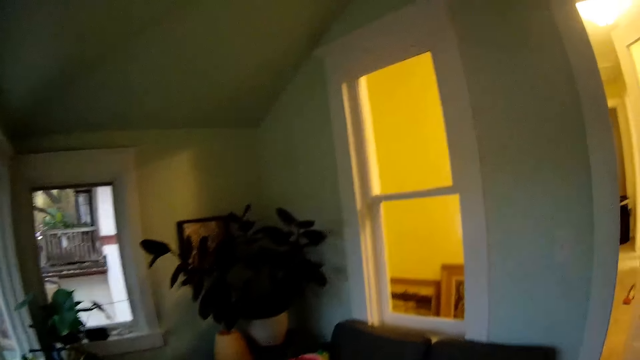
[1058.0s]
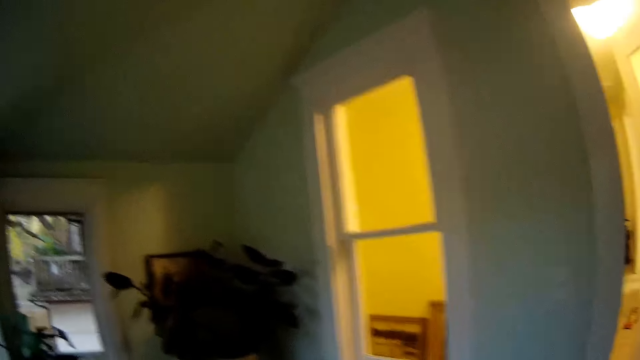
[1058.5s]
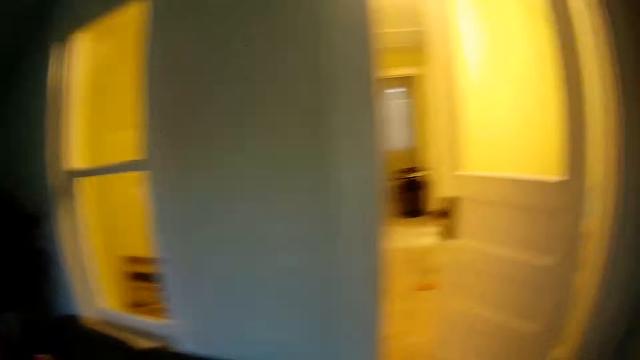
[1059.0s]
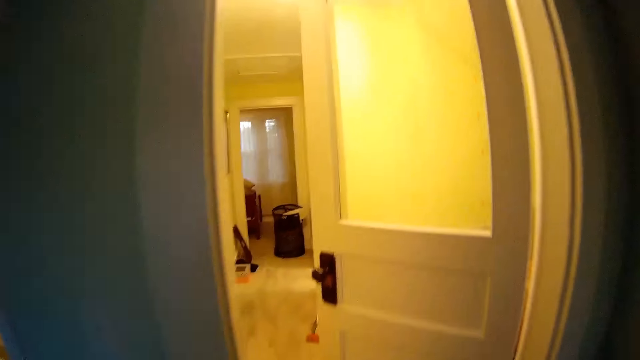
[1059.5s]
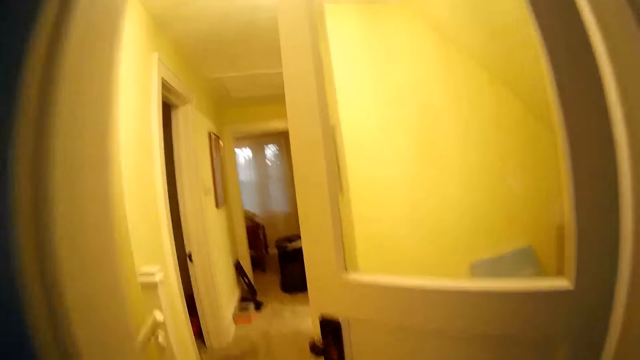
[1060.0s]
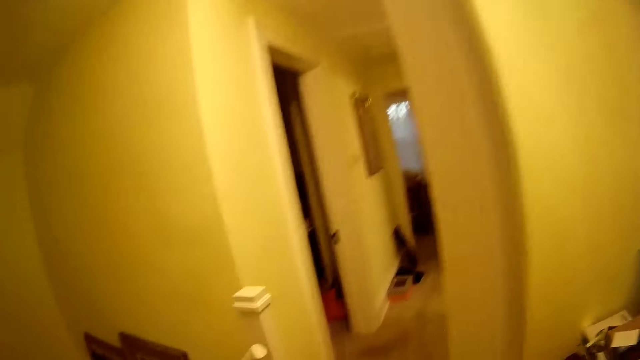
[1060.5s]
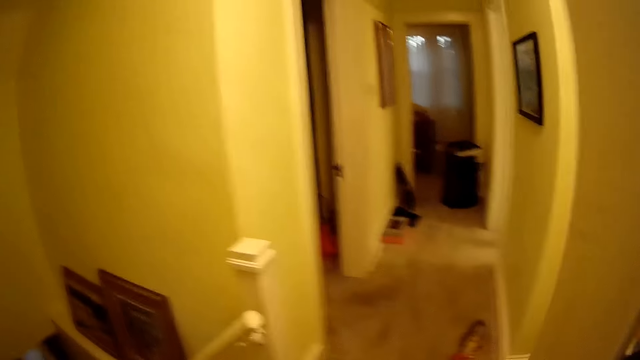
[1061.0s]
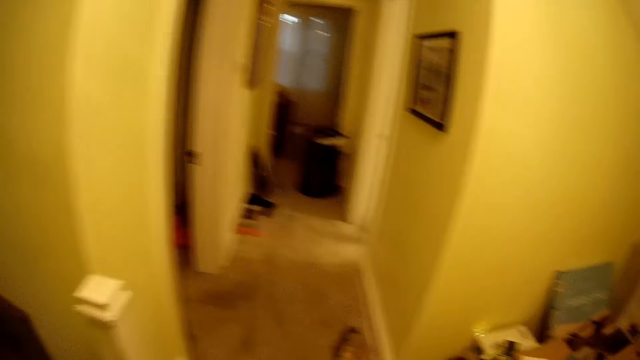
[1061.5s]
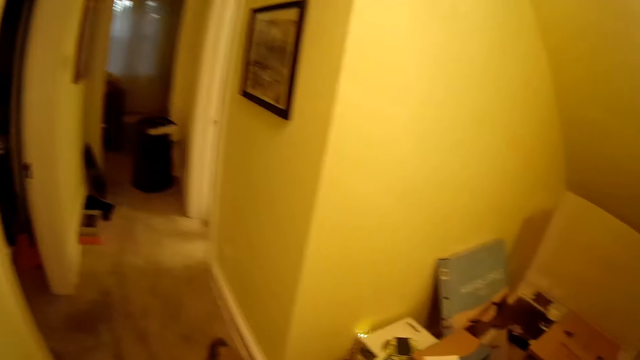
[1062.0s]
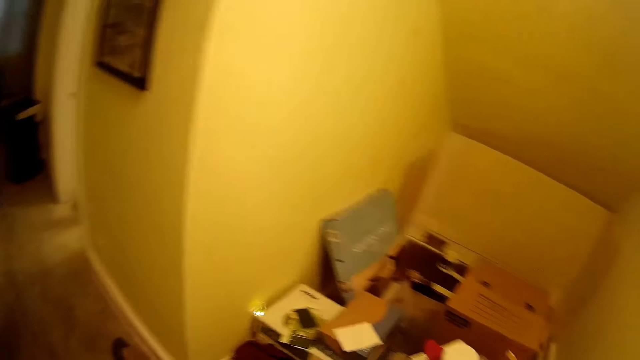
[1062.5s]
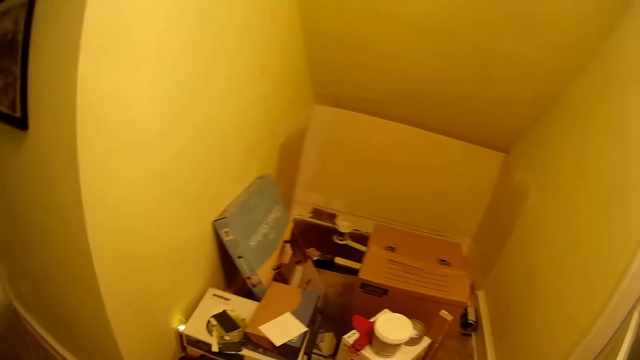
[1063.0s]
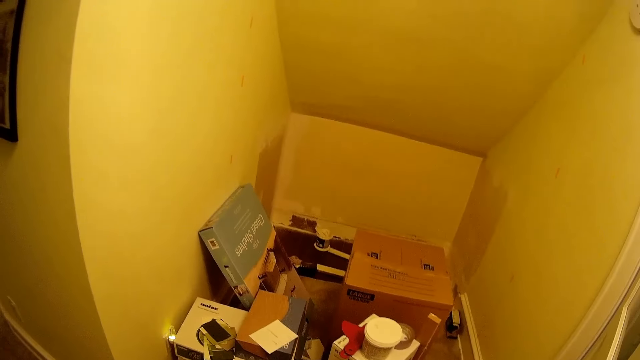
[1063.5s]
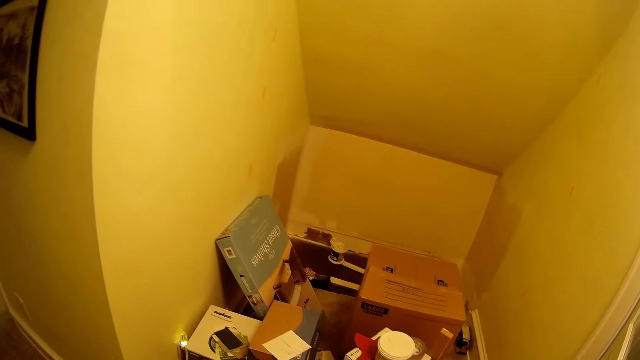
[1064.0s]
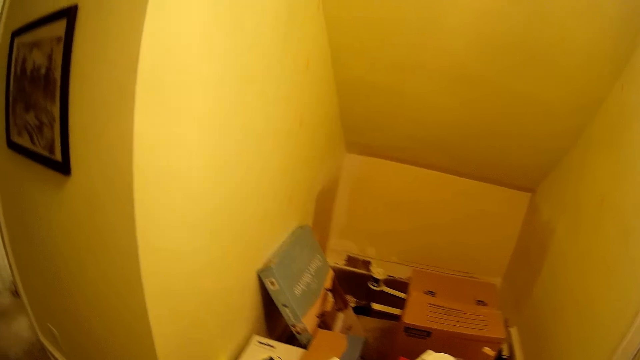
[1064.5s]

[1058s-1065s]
The camera wearer walks across the house.

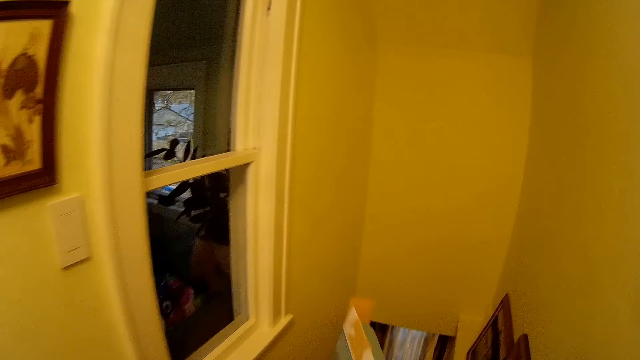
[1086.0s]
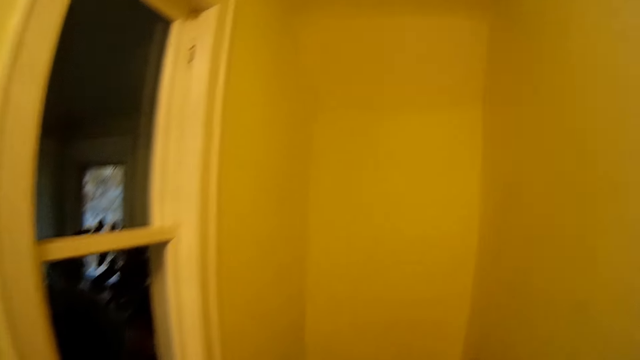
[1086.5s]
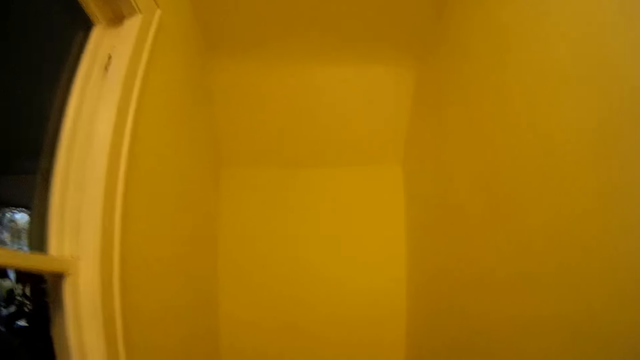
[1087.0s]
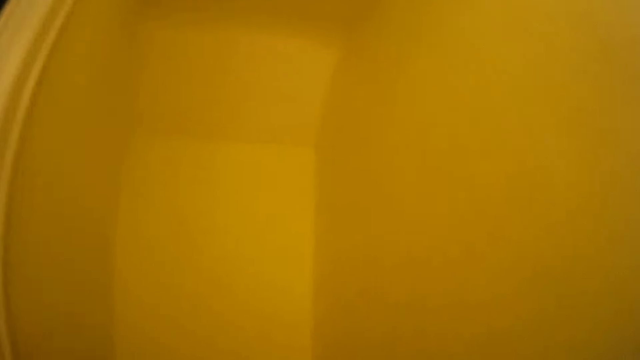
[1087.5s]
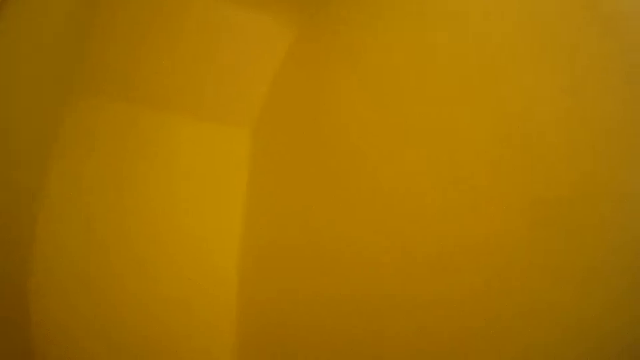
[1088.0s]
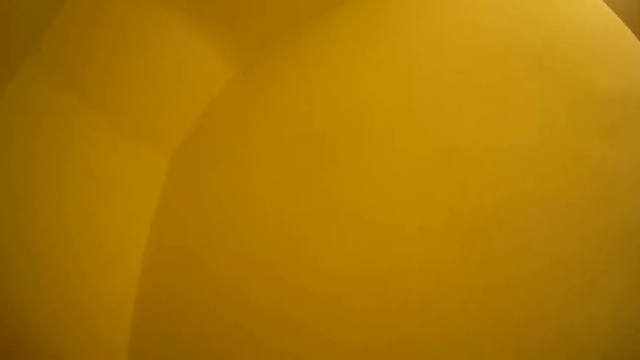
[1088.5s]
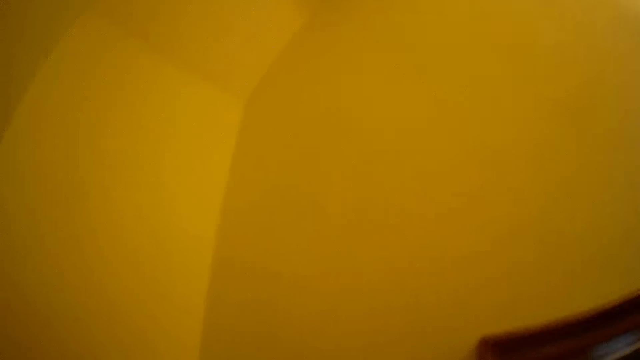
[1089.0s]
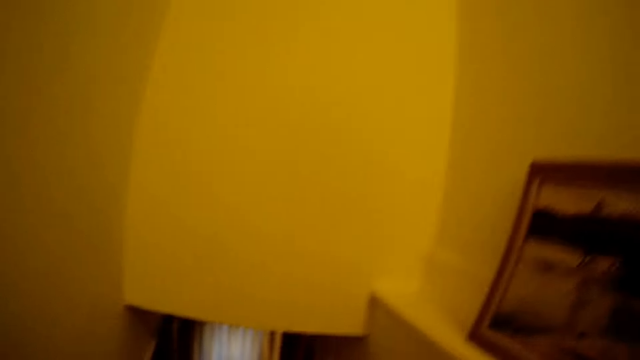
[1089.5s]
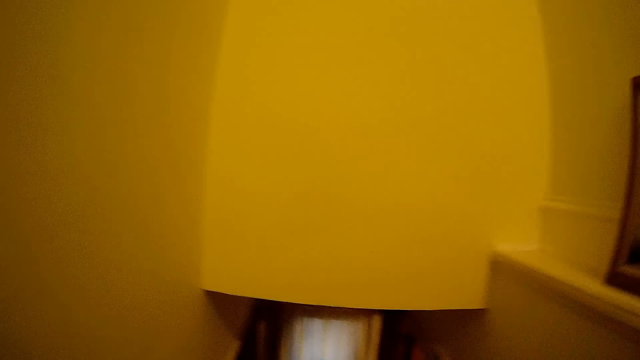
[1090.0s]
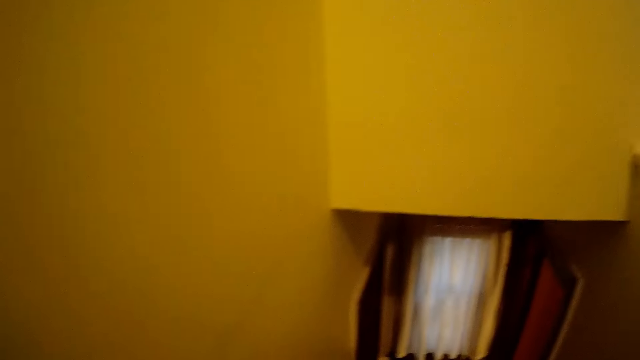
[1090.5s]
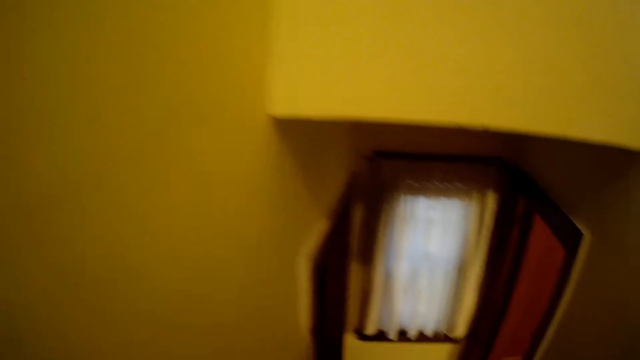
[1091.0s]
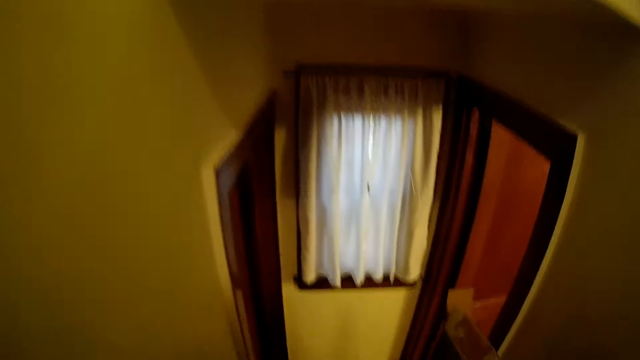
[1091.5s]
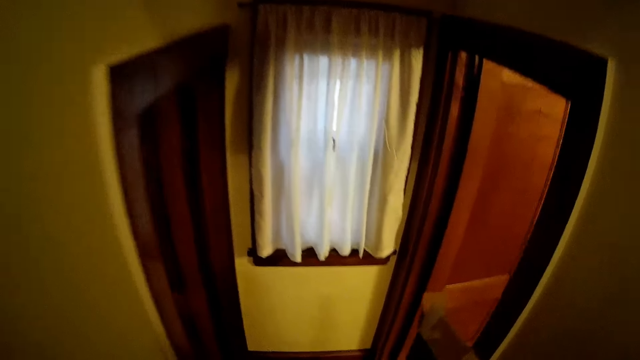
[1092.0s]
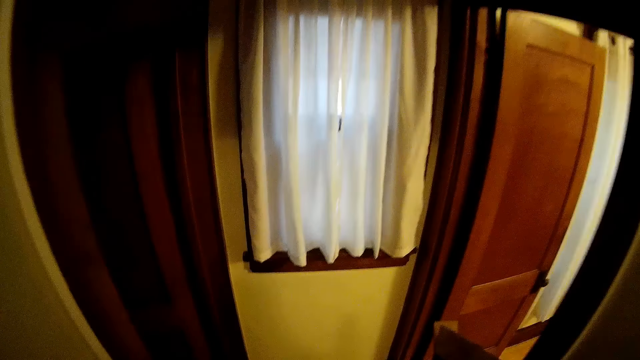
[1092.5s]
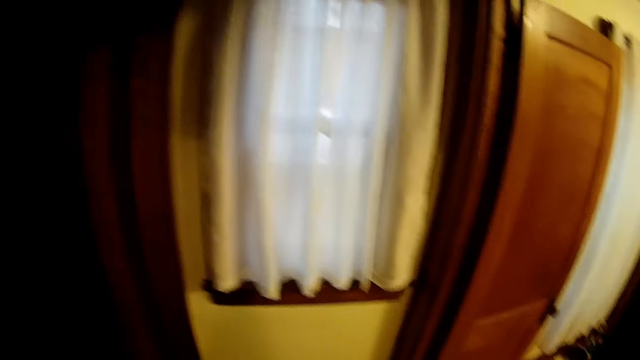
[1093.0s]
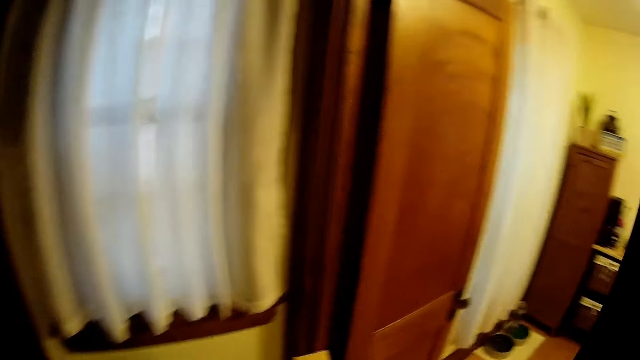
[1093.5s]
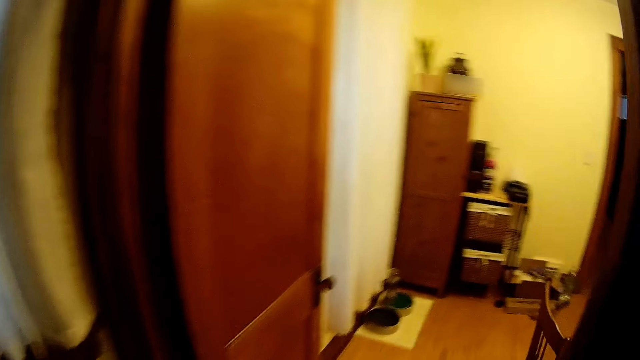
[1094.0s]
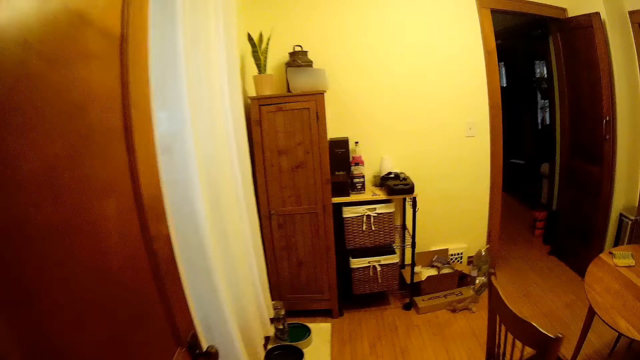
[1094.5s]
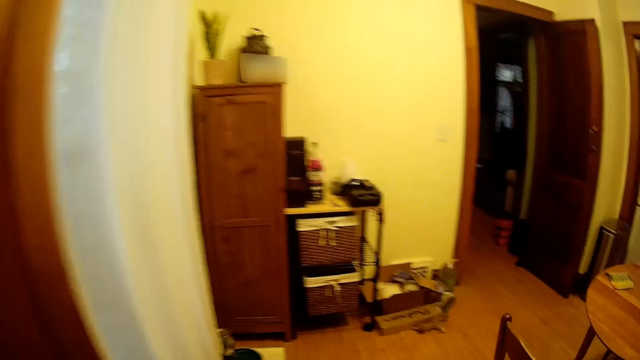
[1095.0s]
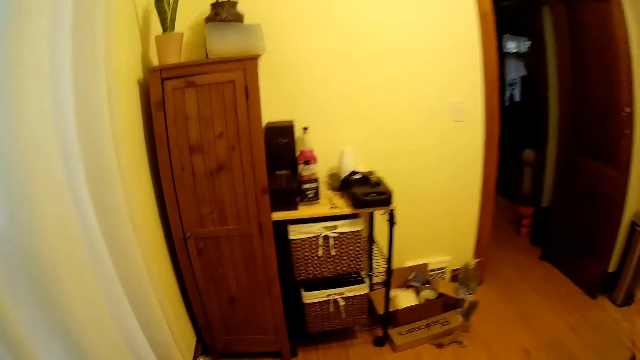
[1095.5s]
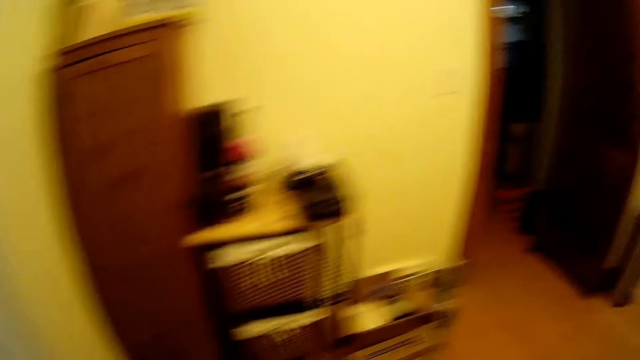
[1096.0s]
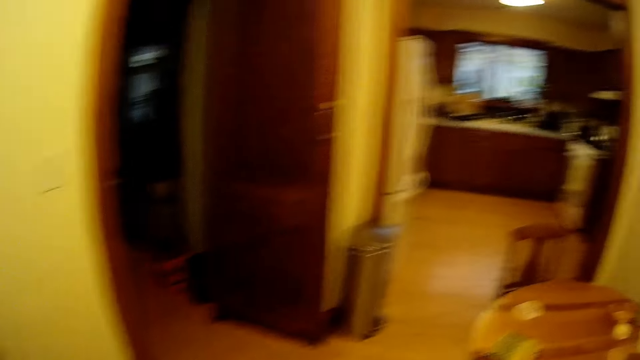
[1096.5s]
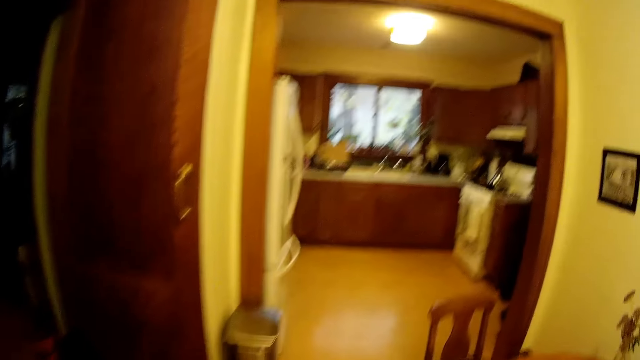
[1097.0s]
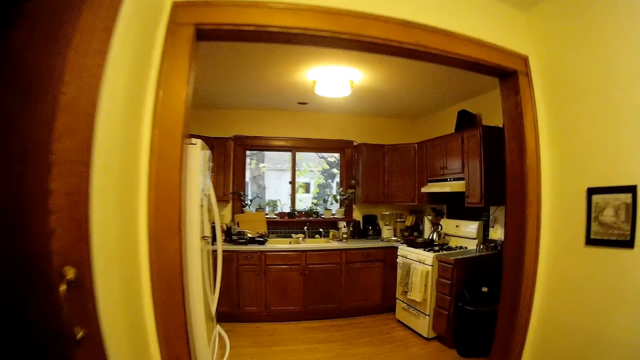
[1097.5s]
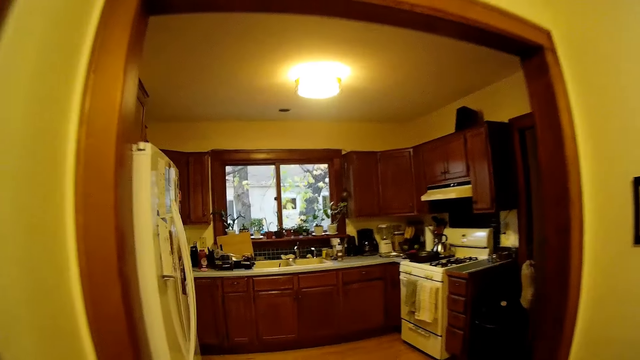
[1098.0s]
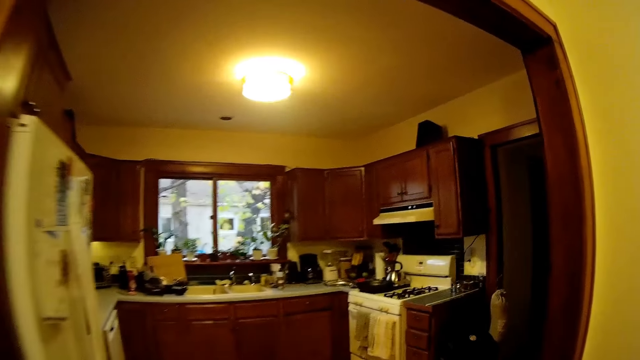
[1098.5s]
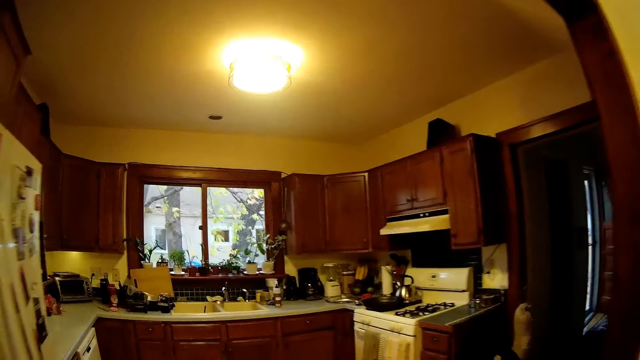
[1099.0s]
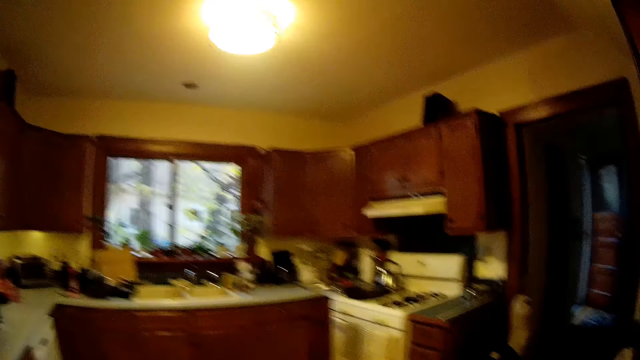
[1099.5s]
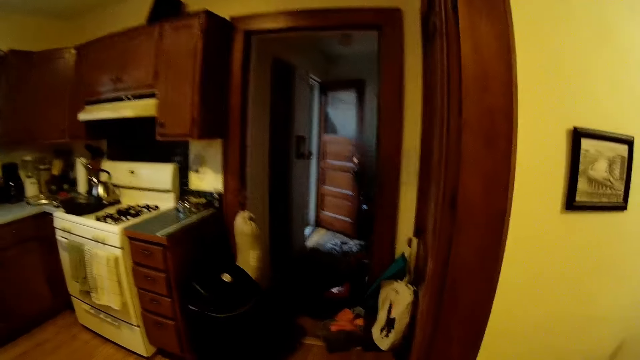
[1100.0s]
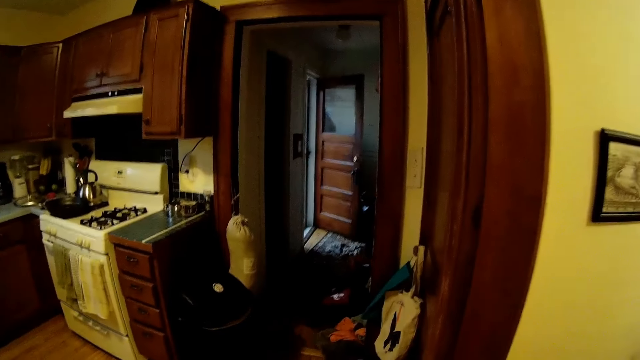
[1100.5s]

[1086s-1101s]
The camera wearer walks down the stairs. They walk into a kitchen from the dining room.
